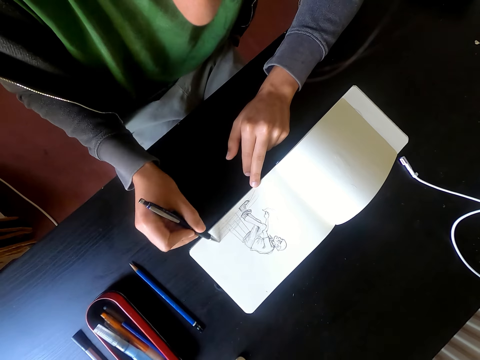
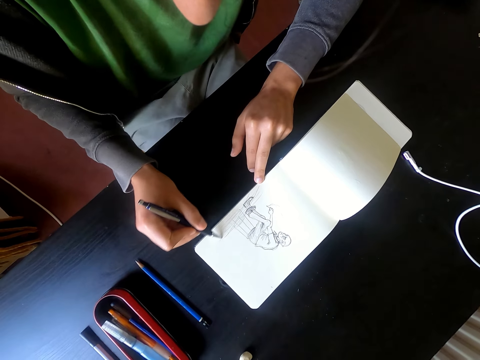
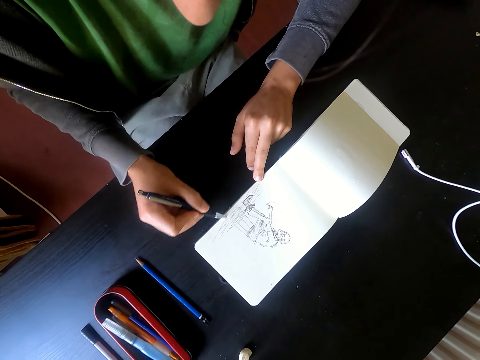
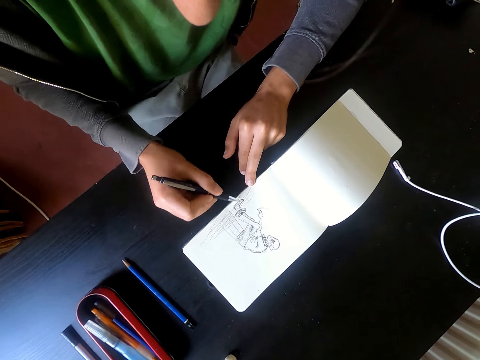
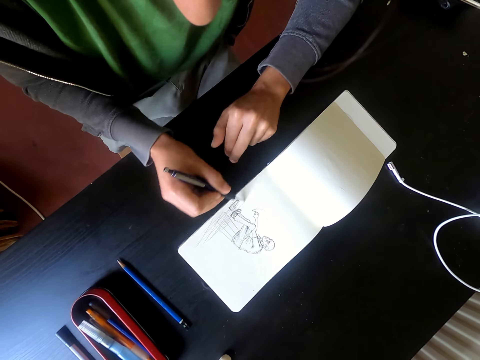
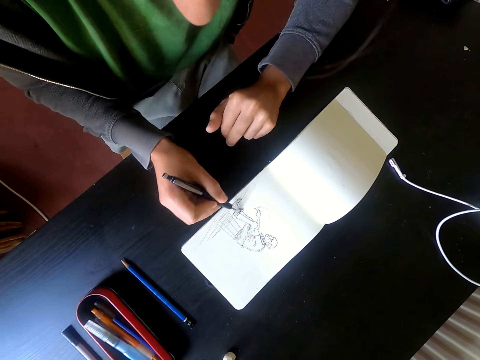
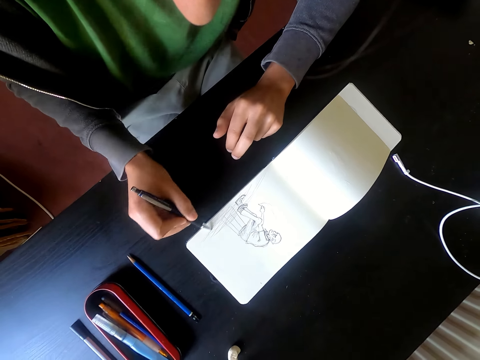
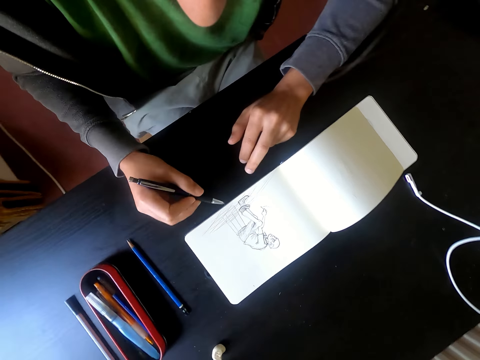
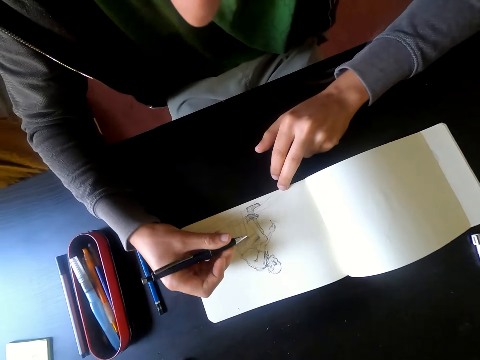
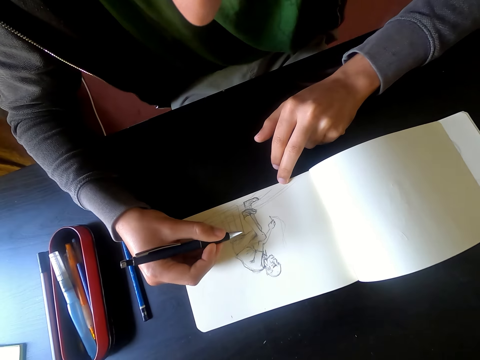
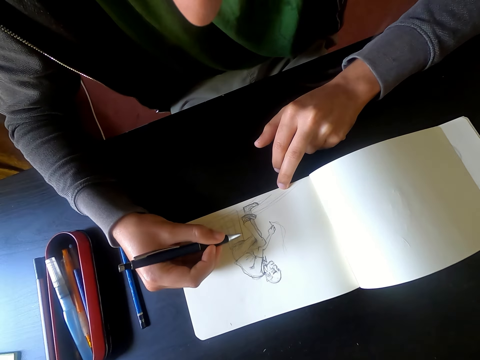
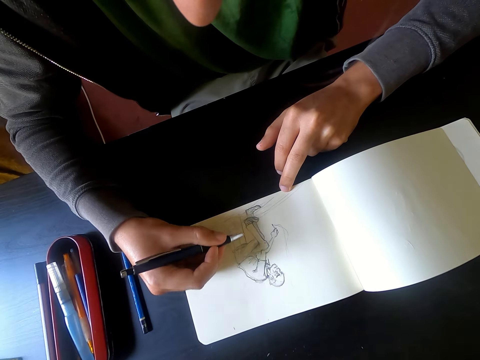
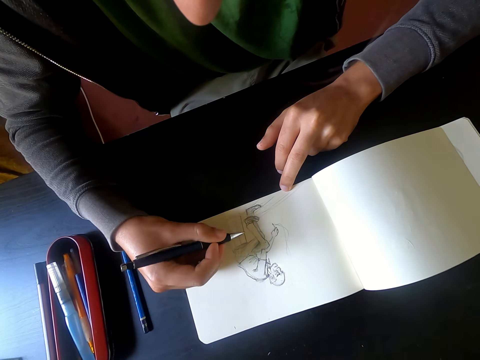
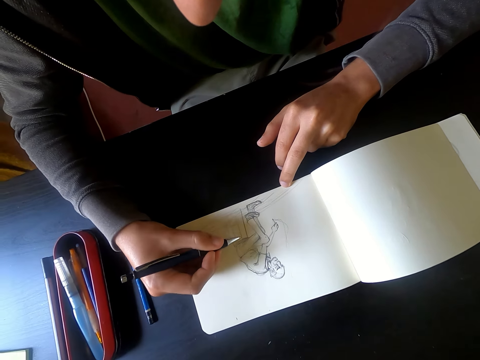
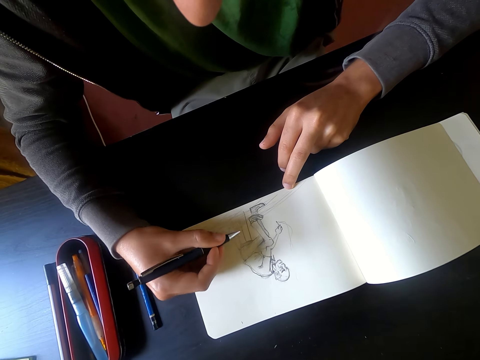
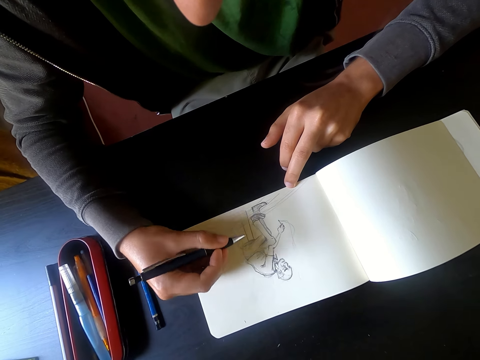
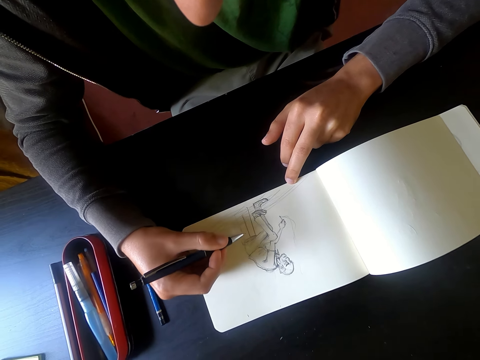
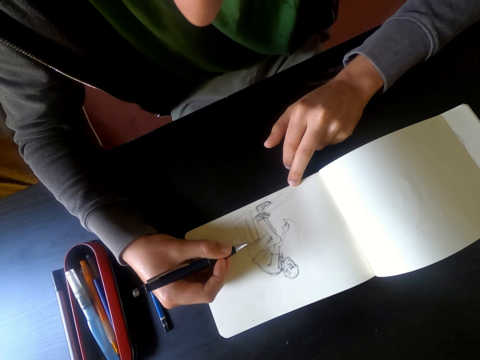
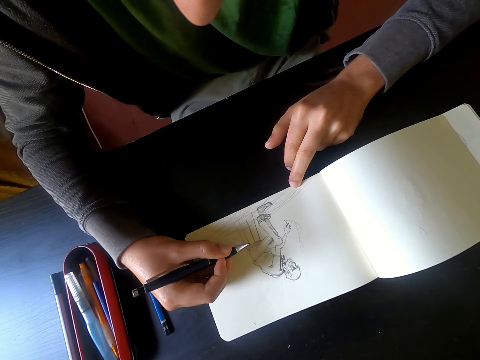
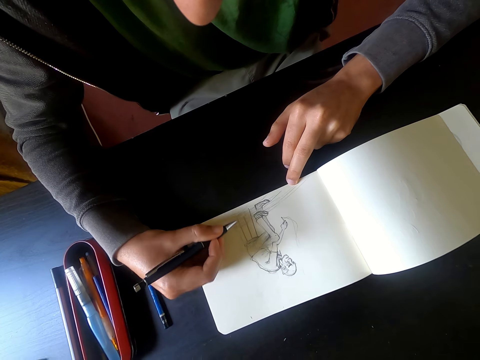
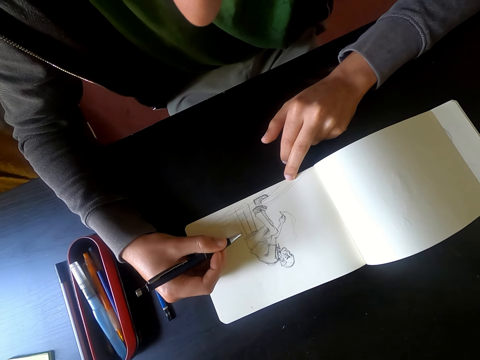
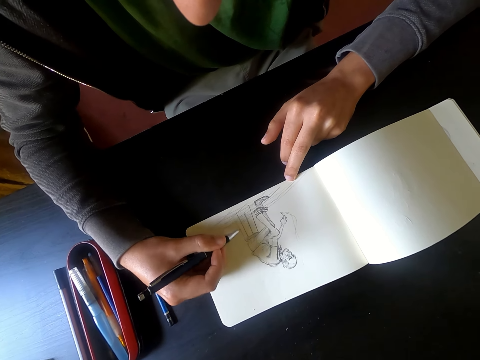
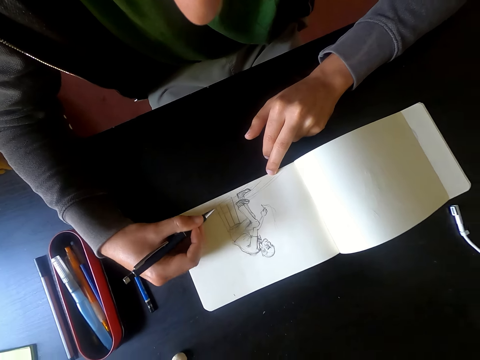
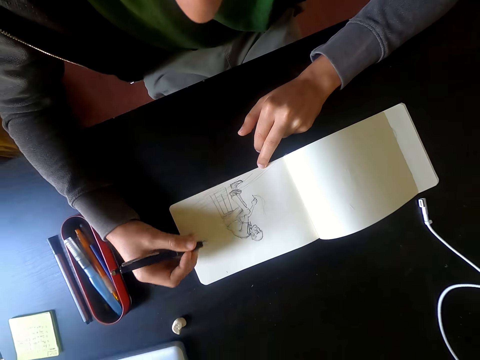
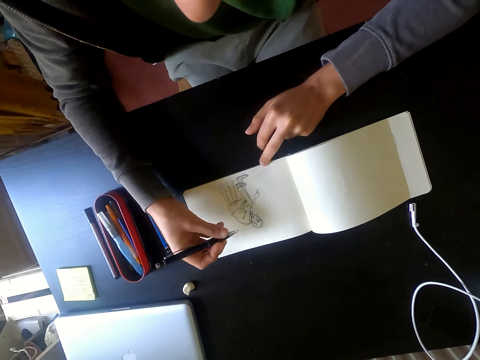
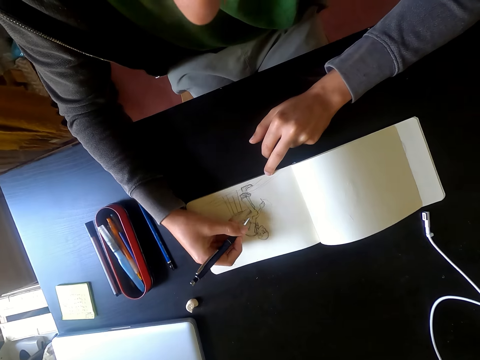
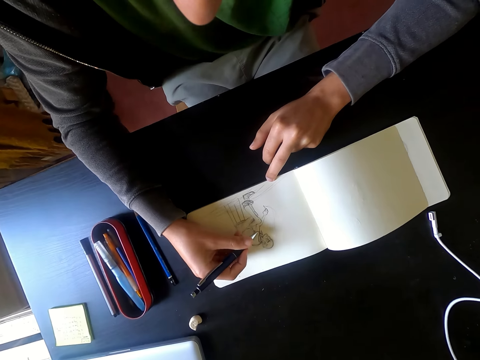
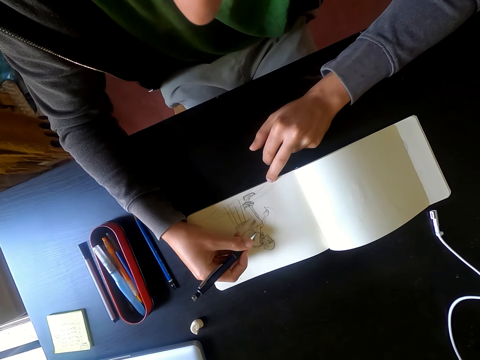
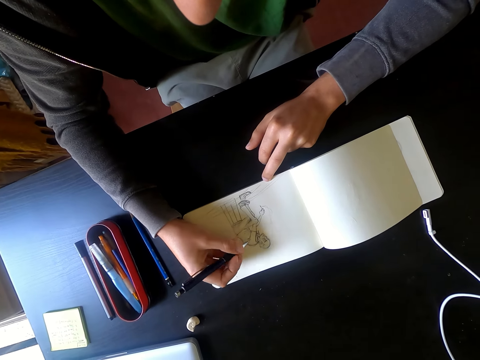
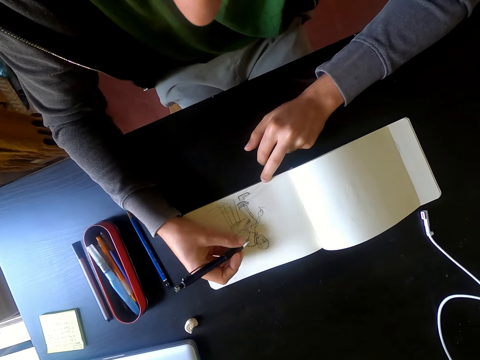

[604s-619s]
The camera wearer draws a picture on the piece of paper with a pen.

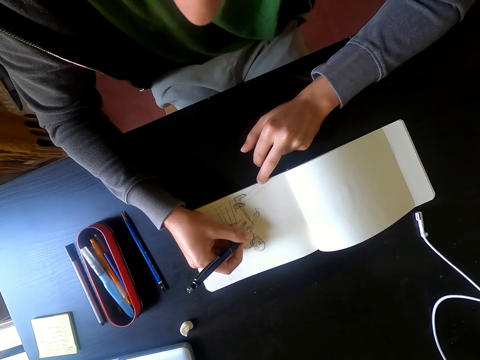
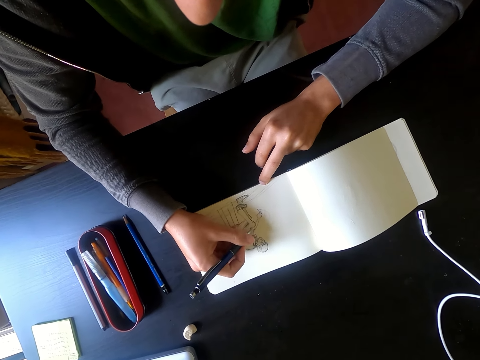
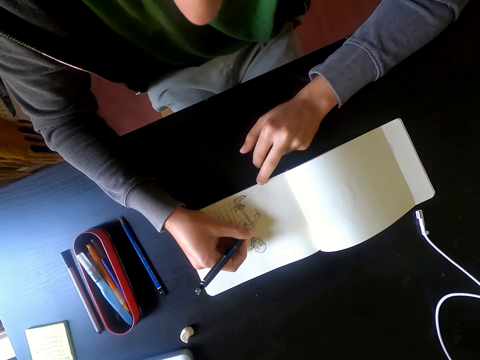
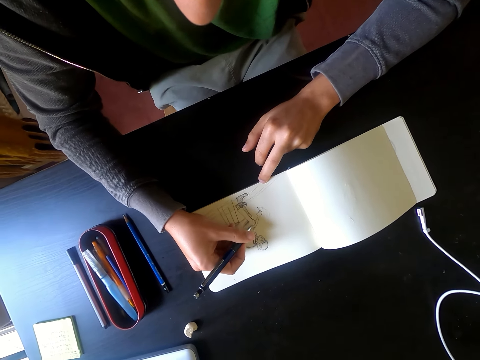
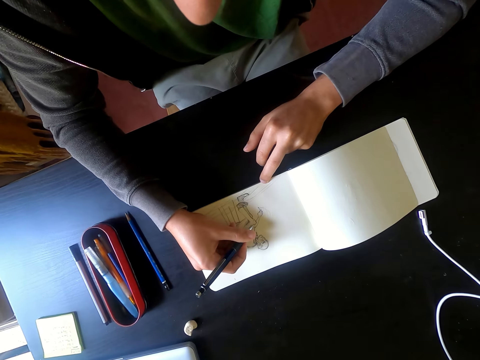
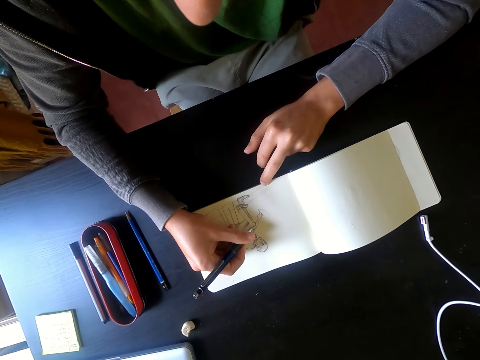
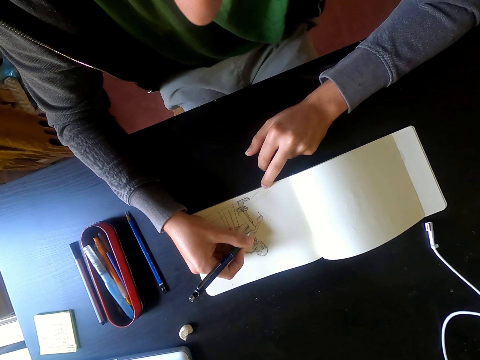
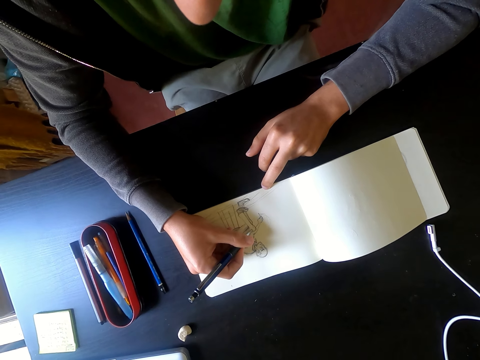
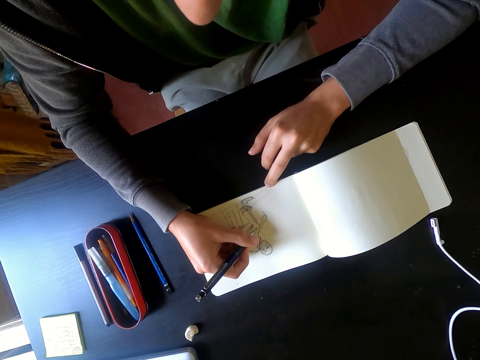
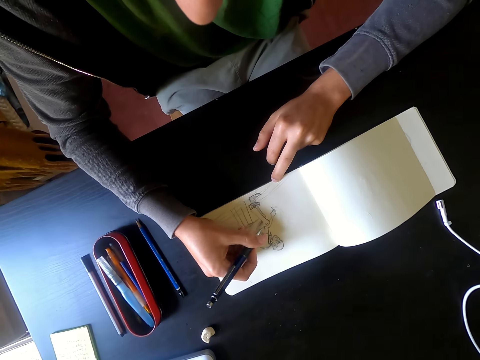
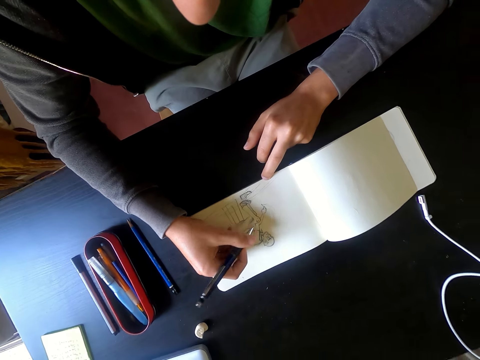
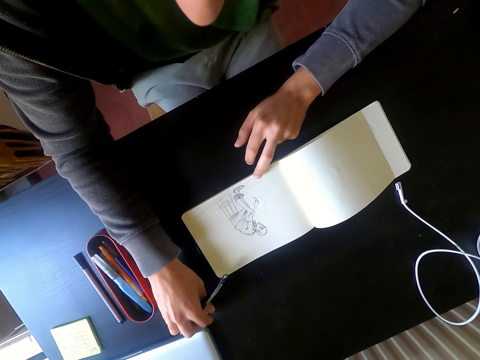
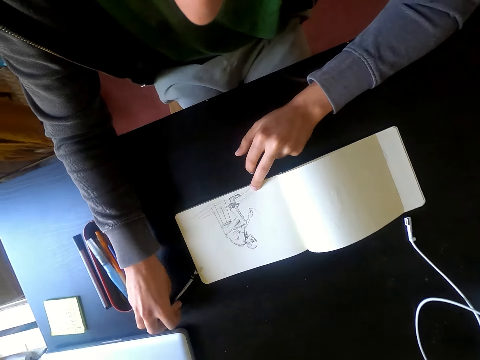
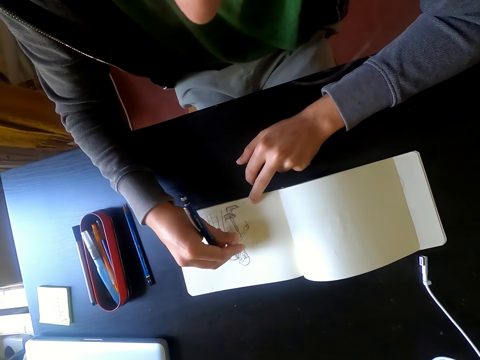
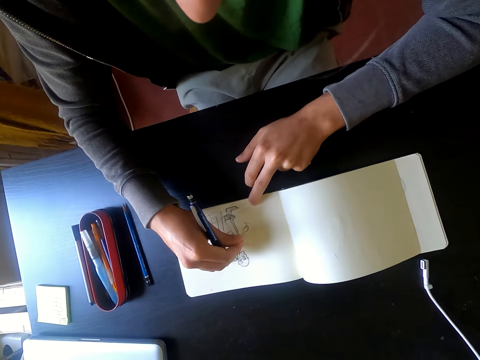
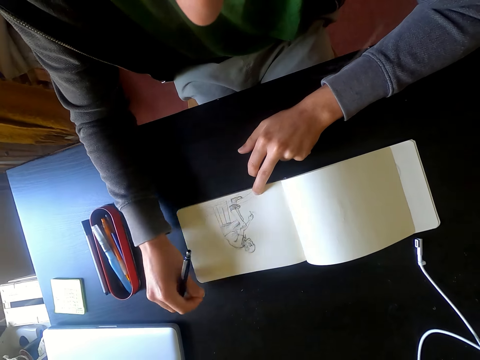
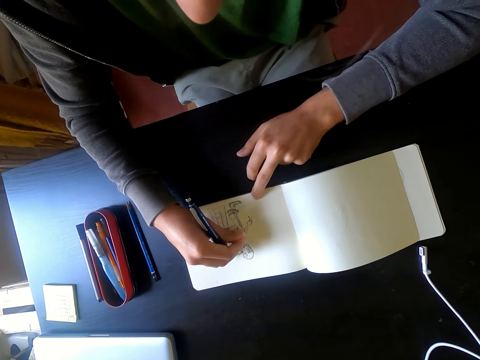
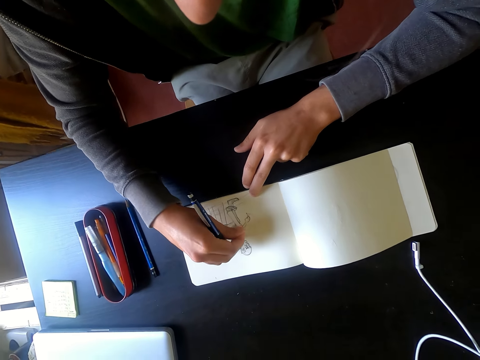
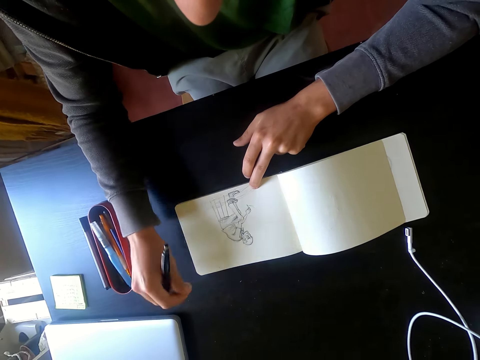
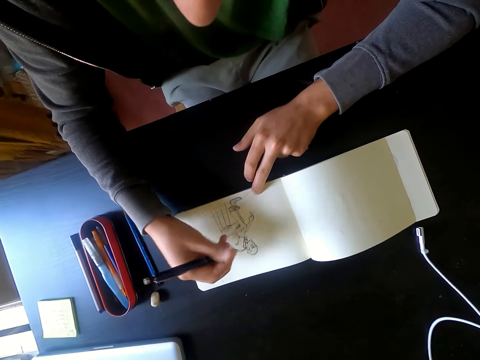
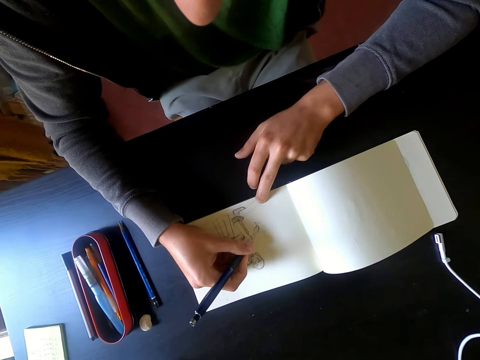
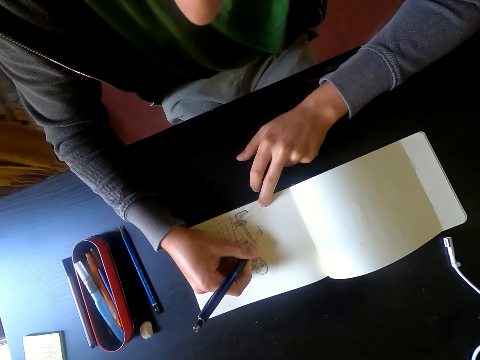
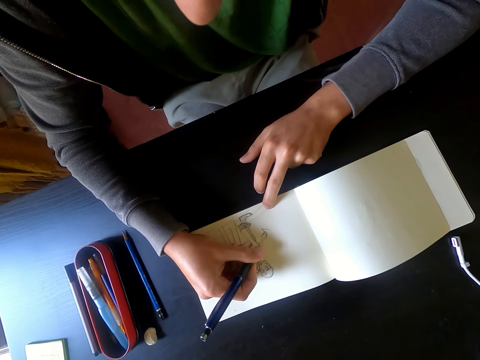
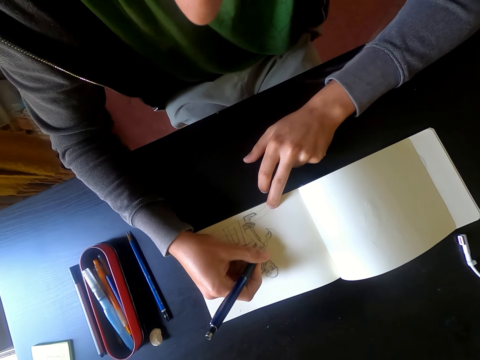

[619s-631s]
The camera wearer picks up a rubber on the table. They erase the picture with the rubber. They put the rubber on the table. They draw a picture on the piece of paper with a pen.
